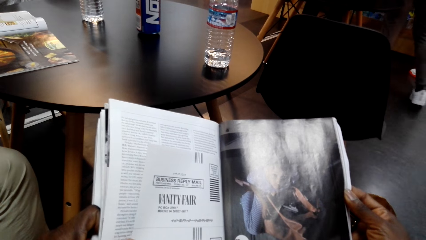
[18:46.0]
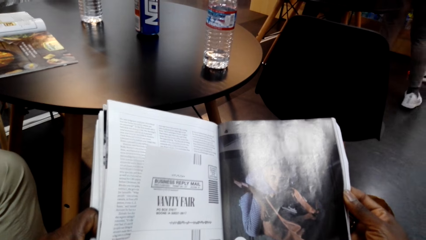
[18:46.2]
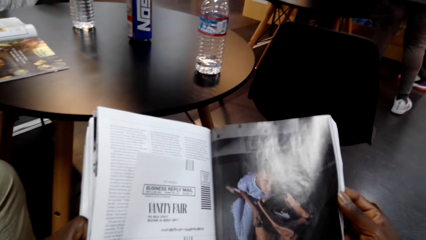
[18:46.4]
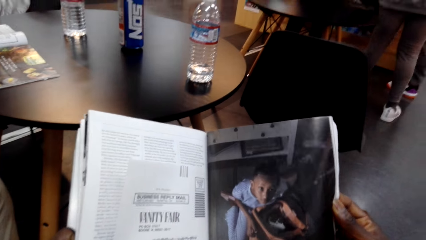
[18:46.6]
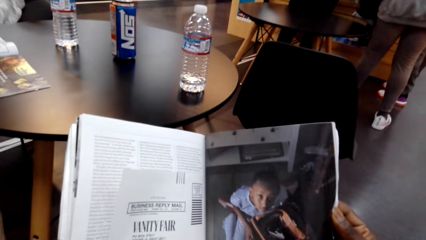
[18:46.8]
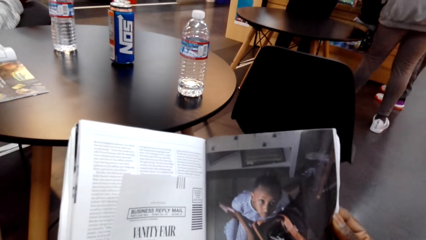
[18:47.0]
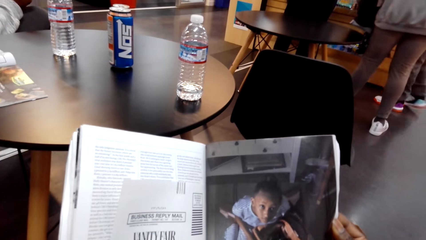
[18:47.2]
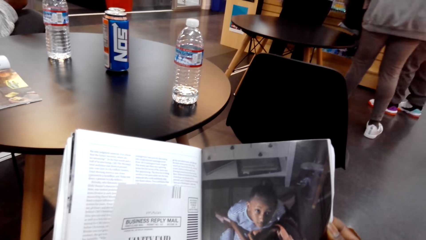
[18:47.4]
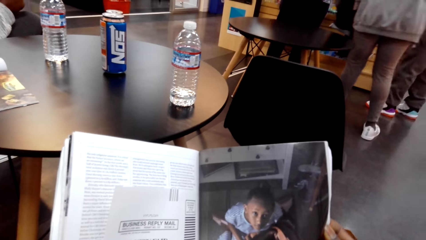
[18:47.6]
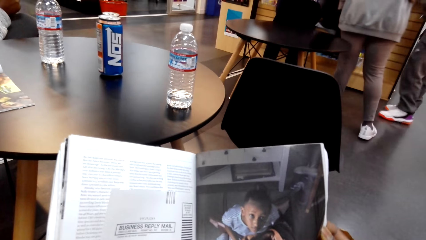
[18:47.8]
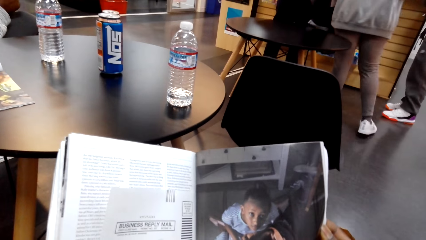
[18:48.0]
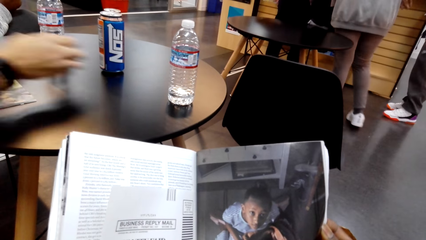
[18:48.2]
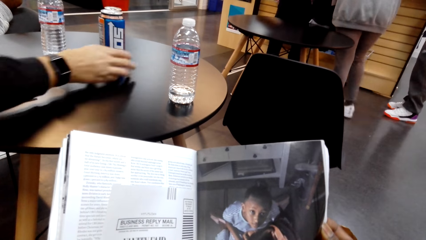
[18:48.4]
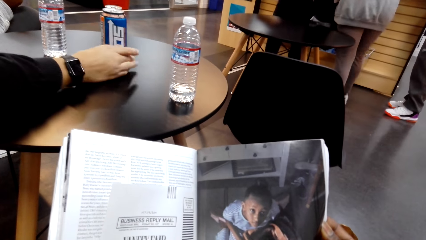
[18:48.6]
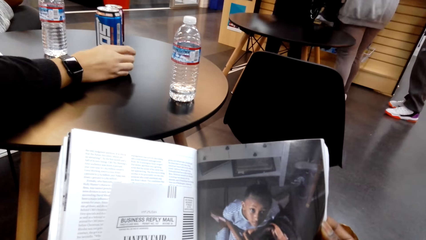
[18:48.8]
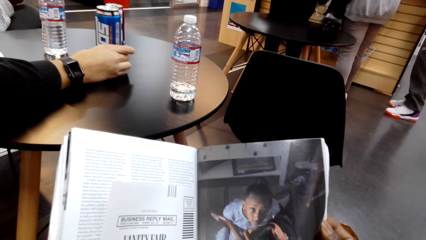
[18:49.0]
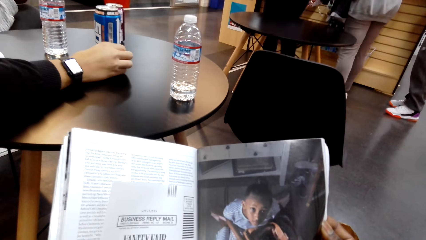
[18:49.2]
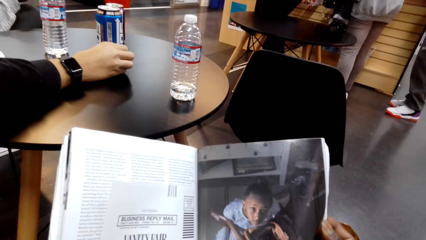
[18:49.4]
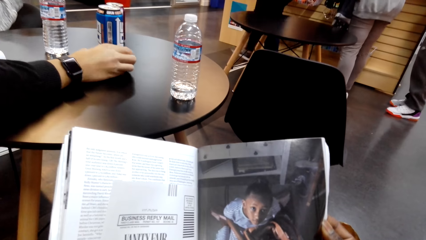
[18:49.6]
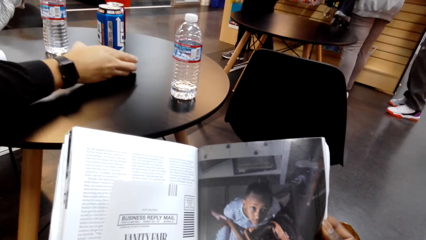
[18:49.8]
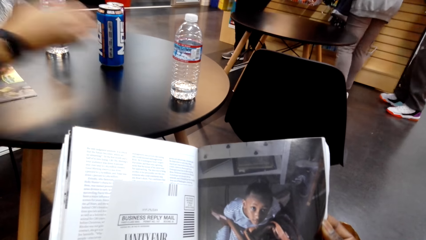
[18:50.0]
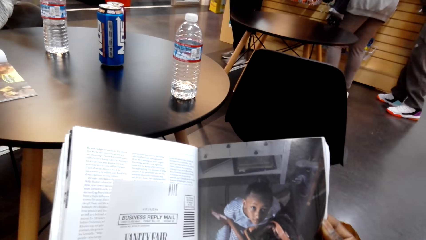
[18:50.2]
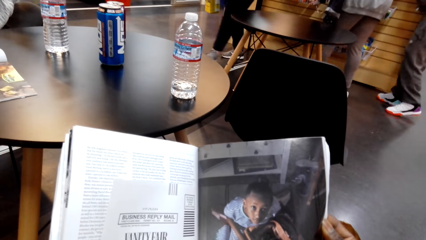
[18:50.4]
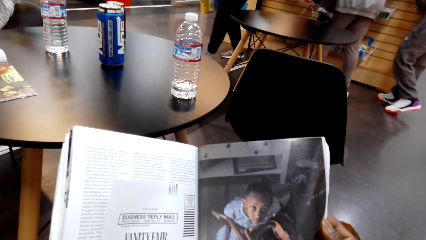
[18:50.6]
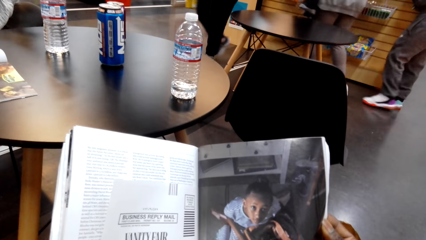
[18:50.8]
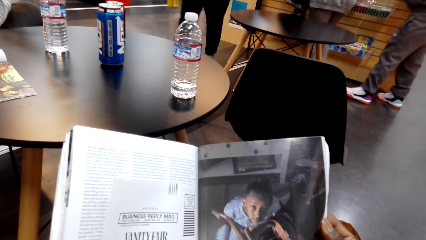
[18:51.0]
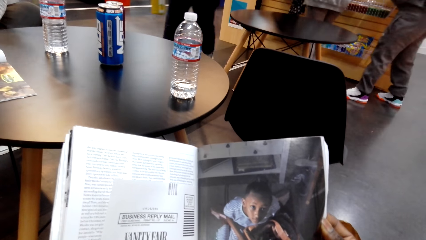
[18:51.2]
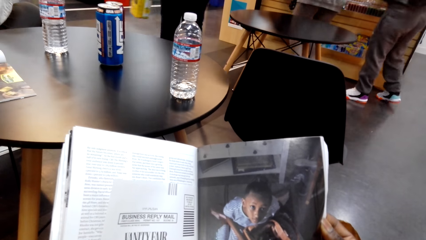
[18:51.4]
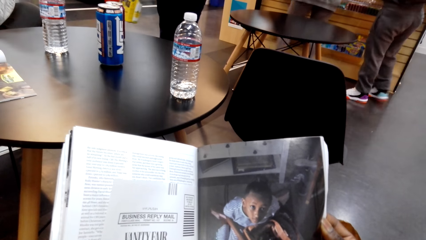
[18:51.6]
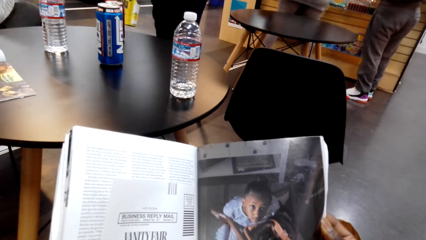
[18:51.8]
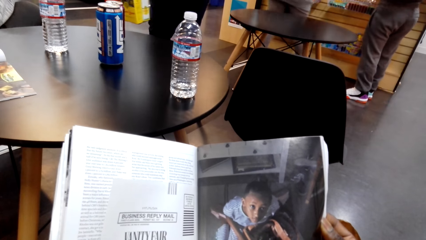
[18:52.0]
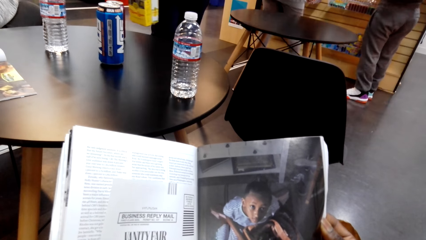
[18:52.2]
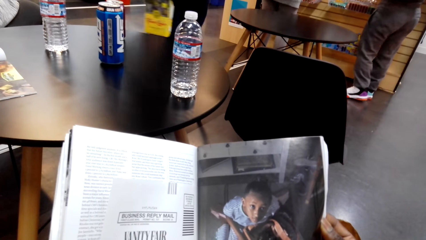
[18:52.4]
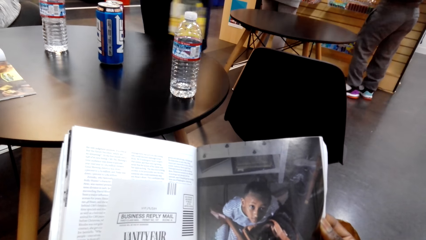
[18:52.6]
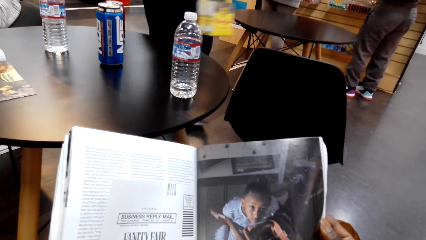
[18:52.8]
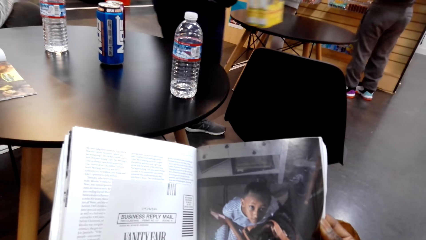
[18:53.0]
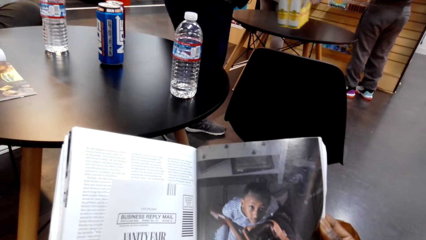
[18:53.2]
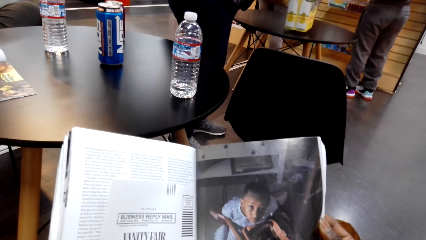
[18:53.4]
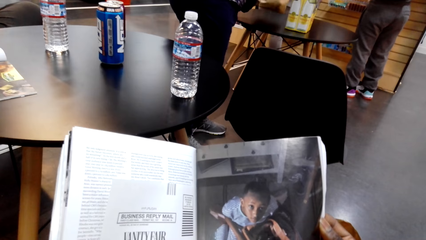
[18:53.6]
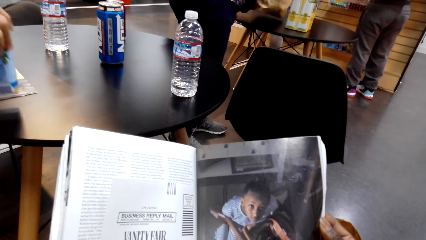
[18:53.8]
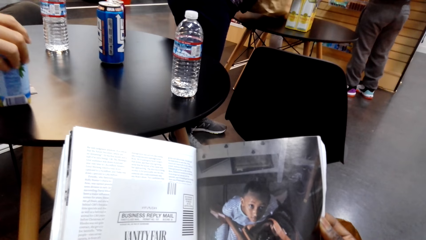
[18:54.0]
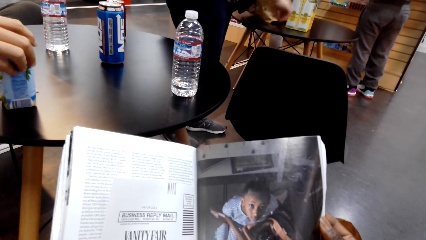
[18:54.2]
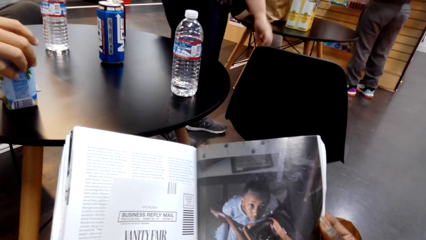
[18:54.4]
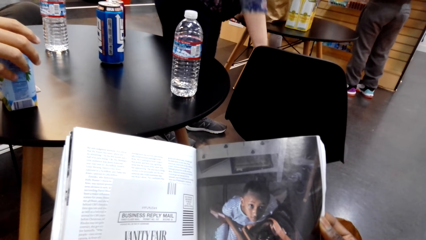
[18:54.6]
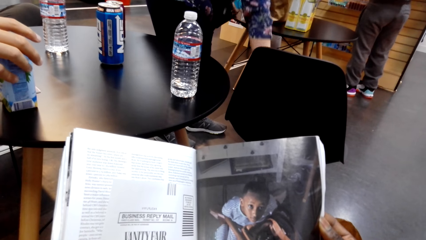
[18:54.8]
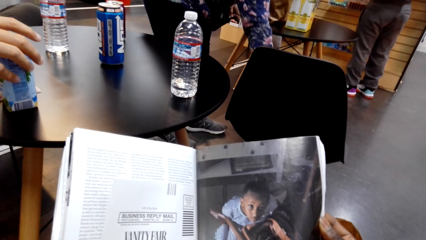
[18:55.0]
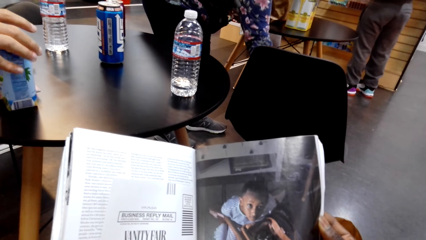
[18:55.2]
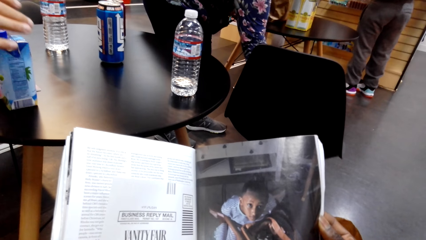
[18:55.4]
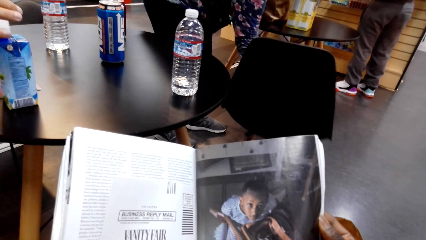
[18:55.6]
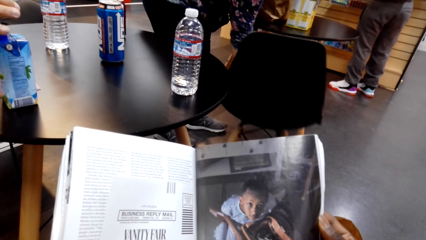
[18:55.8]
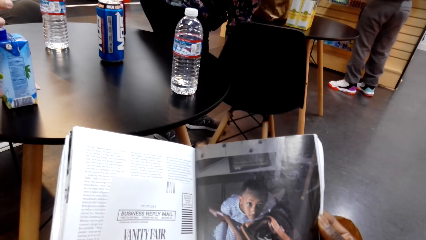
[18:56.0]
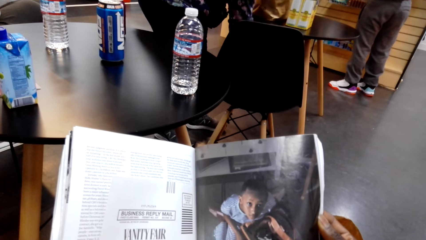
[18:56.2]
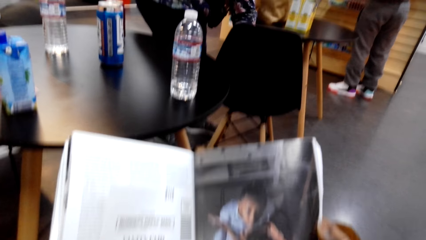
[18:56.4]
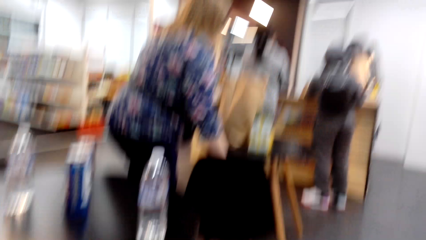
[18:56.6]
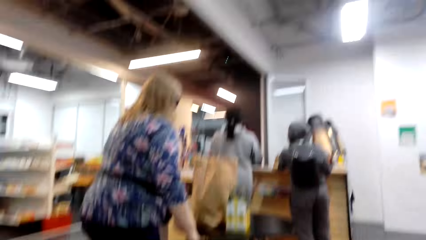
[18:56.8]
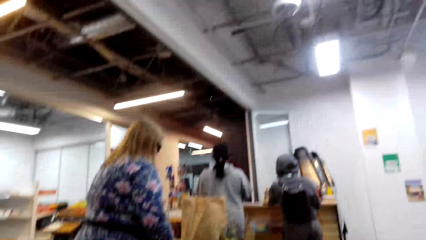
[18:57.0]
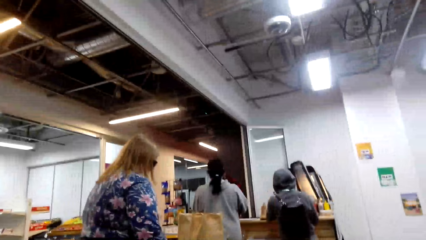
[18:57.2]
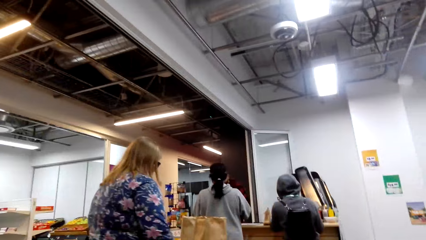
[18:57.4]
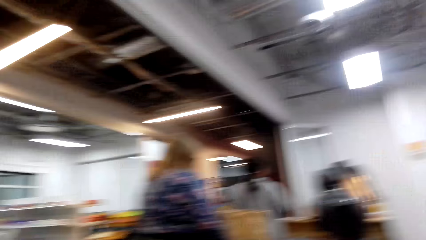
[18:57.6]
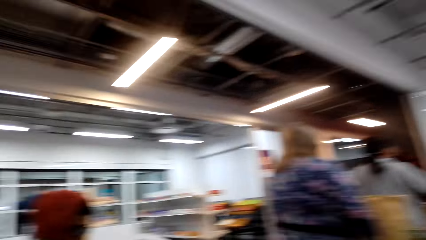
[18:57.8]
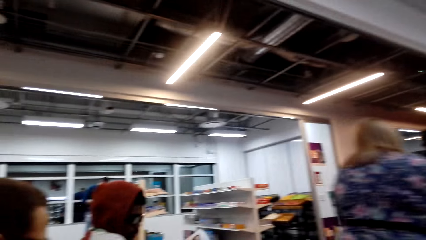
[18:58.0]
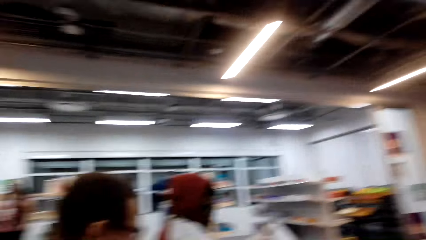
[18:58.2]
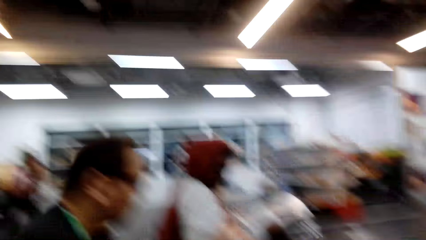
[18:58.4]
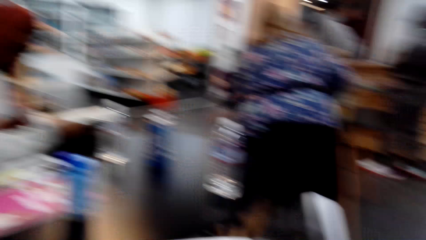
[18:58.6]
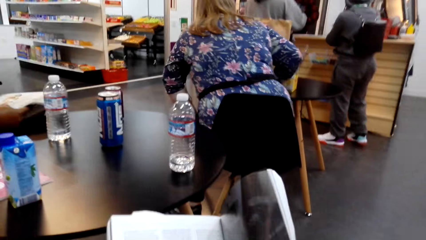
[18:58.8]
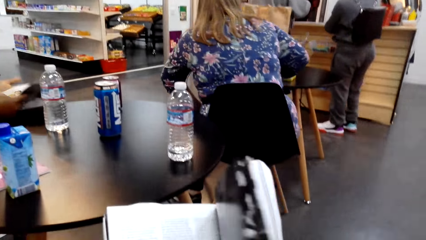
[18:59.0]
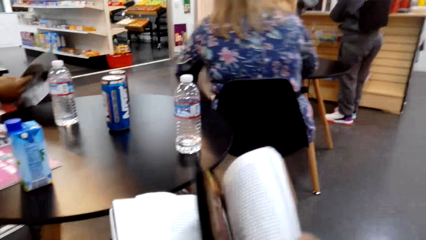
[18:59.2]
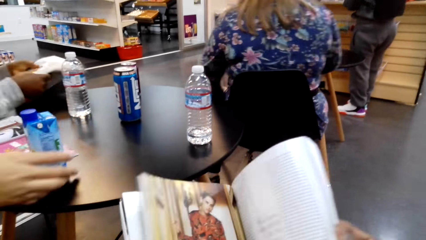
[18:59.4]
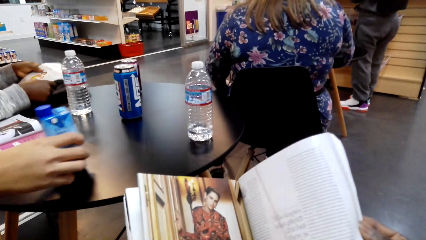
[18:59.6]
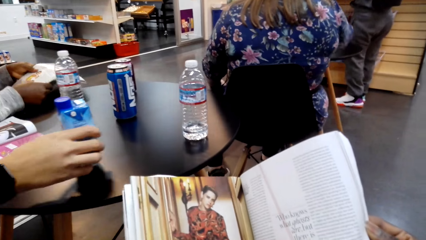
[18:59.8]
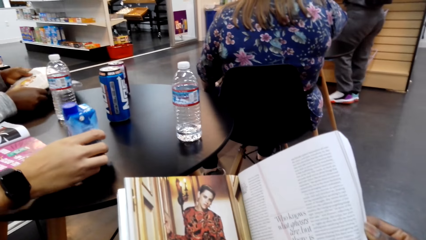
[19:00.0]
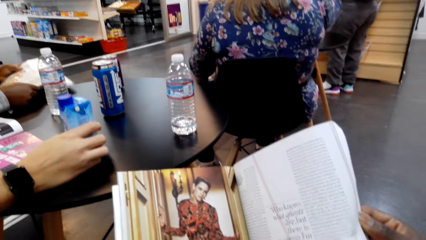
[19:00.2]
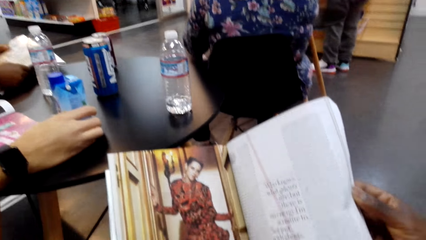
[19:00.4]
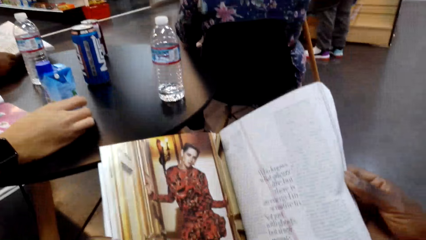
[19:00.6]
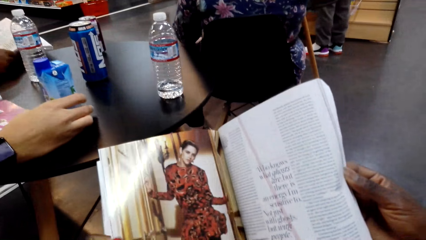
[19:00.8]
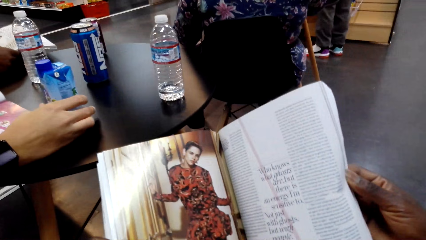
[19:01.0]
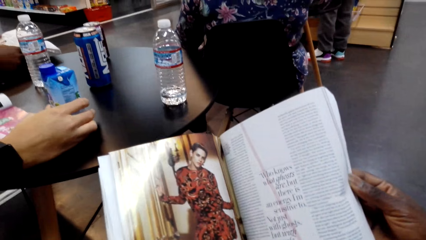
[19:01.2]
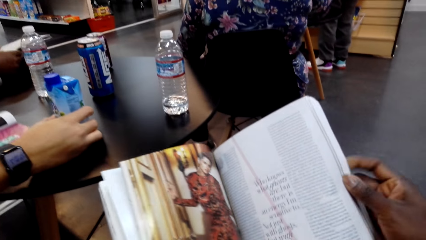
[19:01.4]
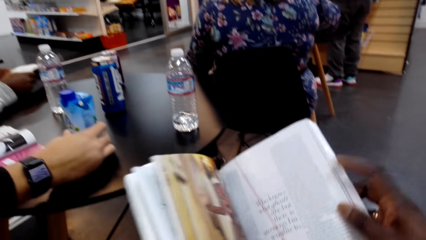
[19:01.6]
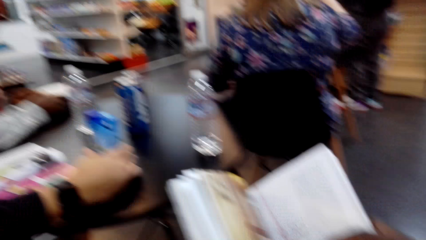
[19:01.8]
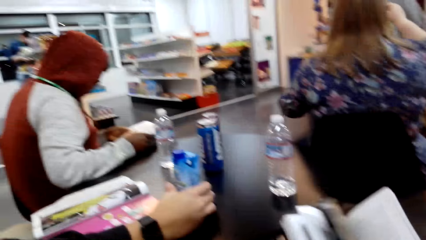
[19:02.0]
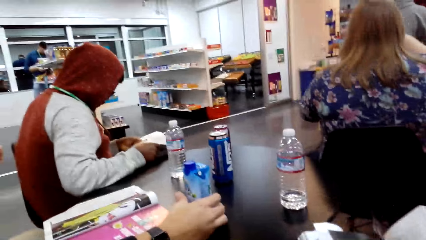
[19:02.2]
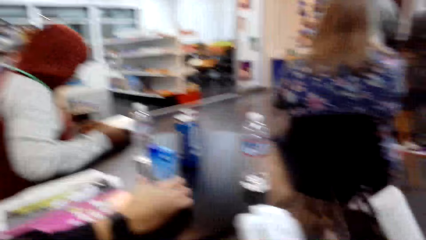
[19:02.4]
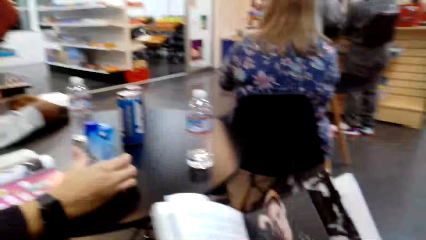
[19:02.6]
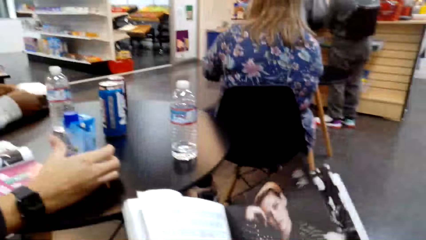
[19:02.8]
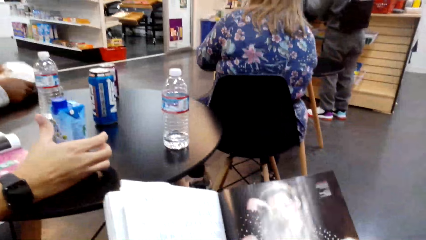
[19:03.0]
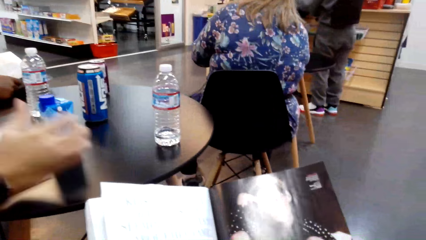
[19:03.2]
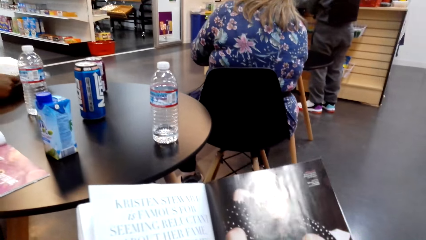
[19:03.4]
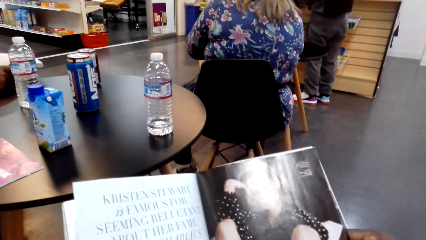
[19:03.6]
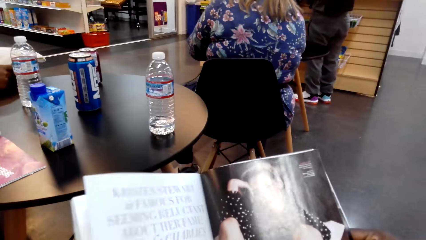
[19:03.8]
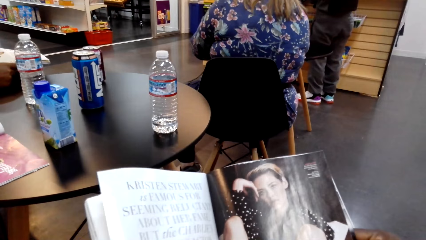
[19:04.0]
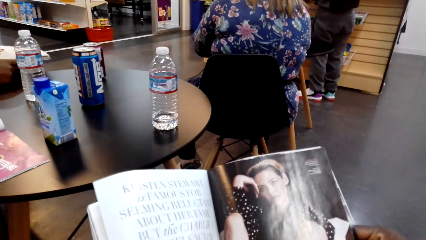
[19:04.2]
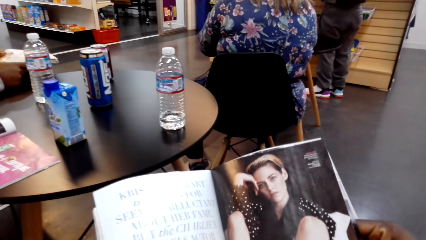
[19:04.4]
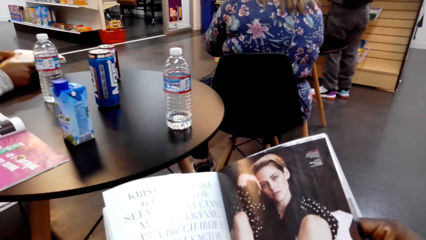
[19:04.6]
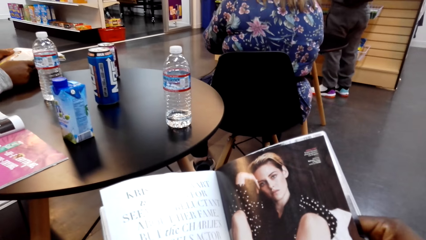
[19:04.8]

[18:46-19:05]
A man touches a can of something. The camera wearer reads a magazine. A woman pulls a chair. The camera wearer reads the magazine. They look around, turn the page of the magazine and read the magazine. They look around, turn the page of the magazine and read the magazine.
